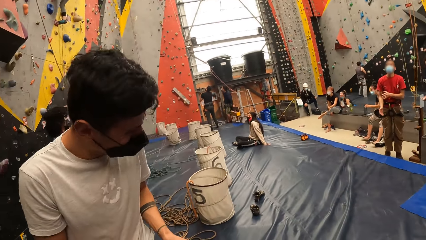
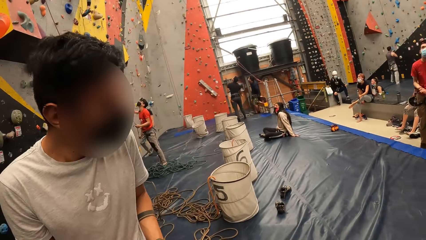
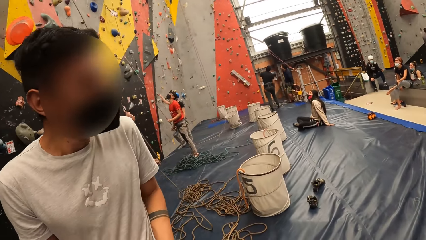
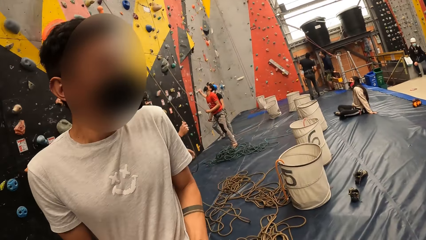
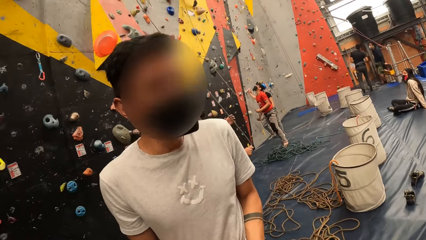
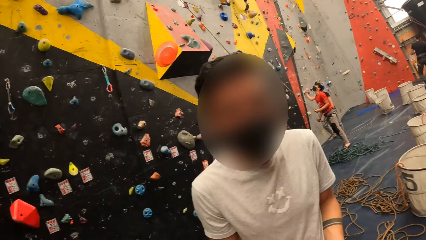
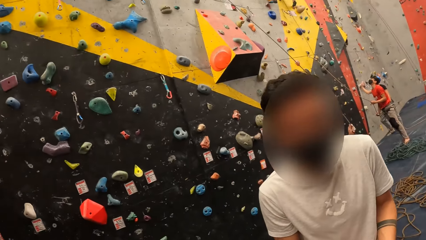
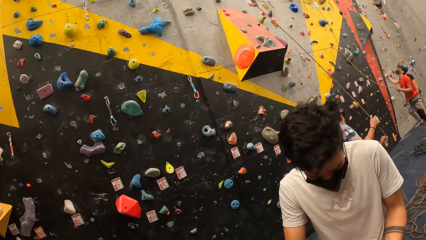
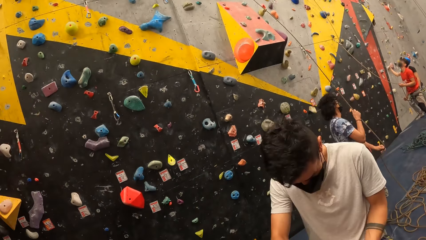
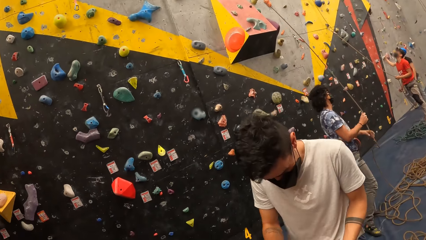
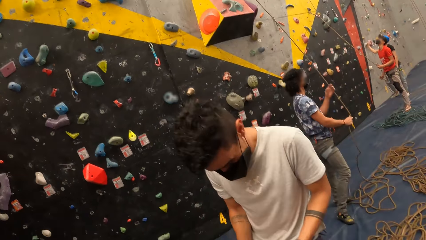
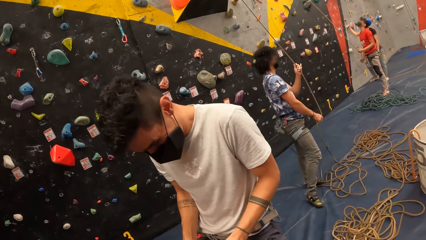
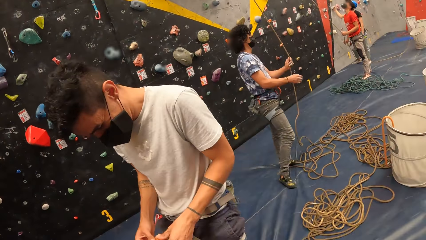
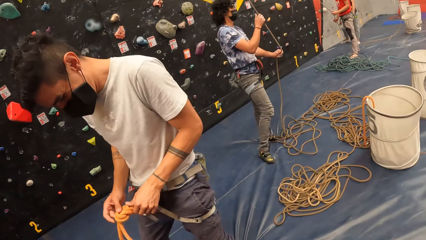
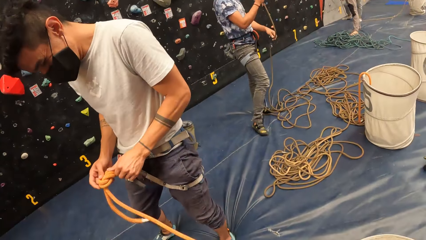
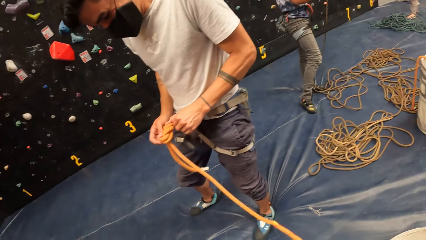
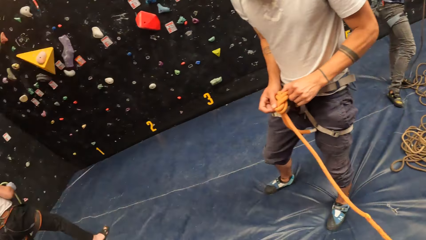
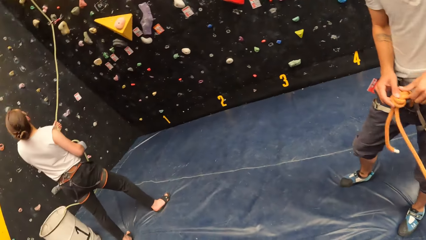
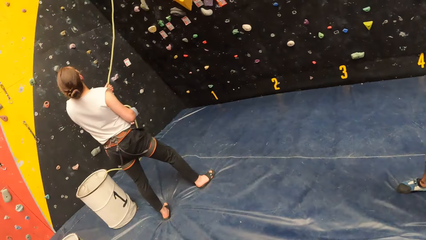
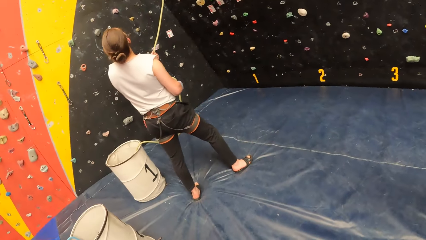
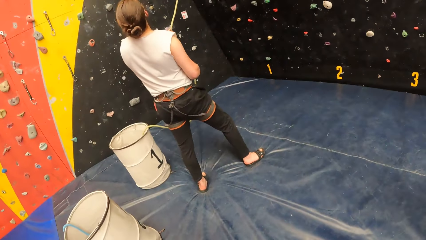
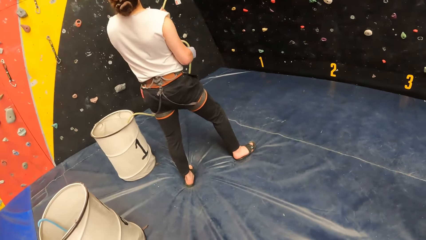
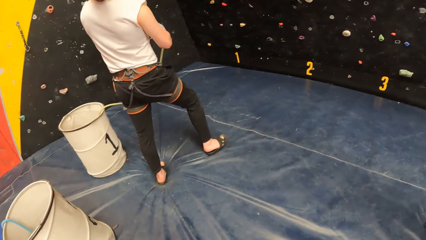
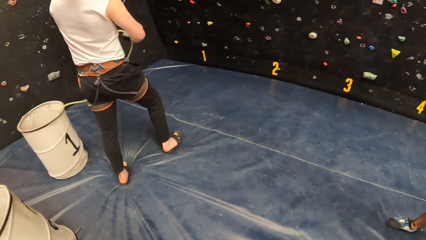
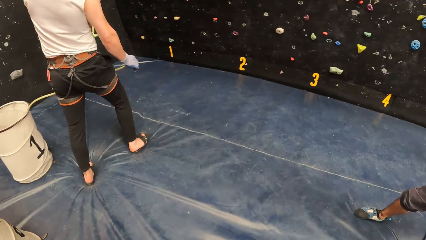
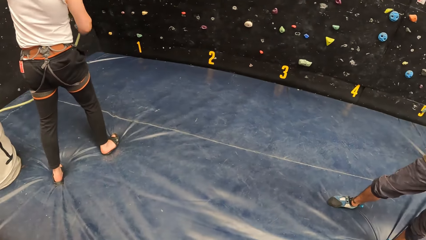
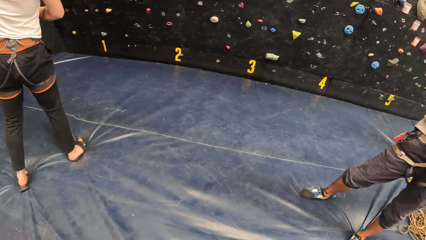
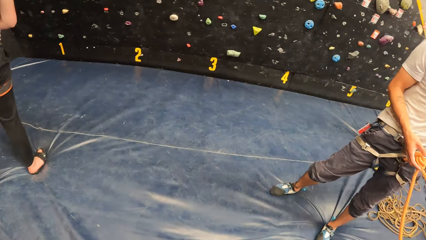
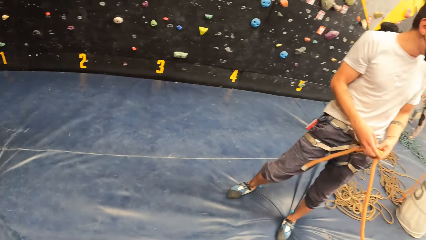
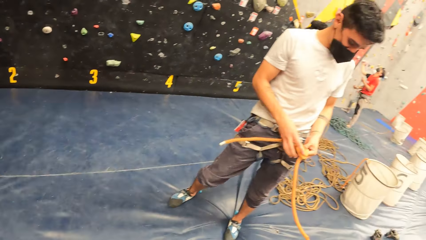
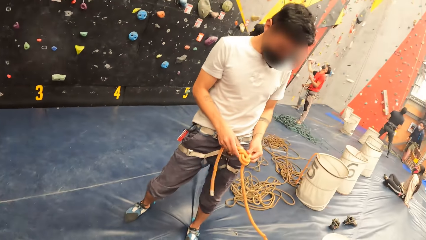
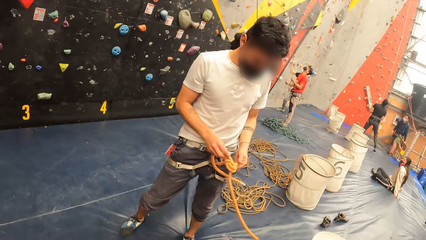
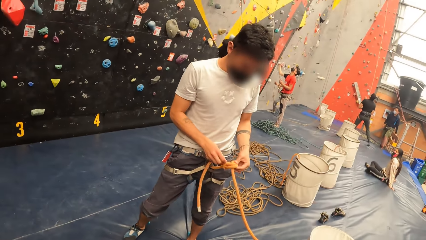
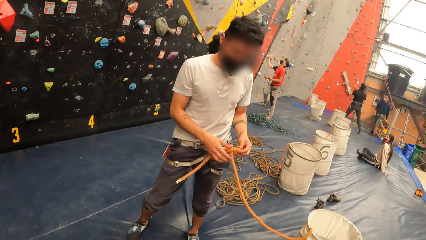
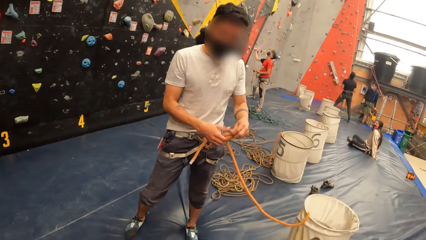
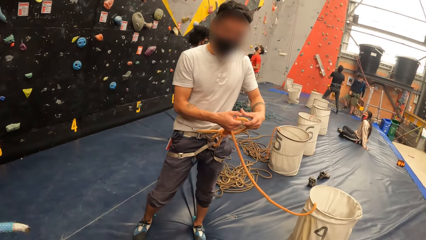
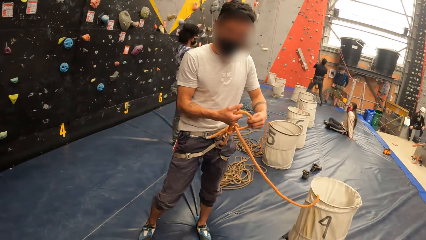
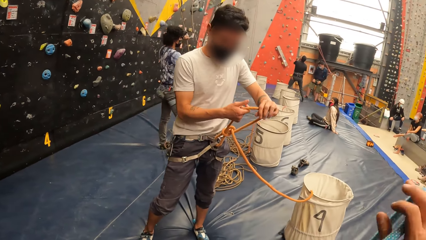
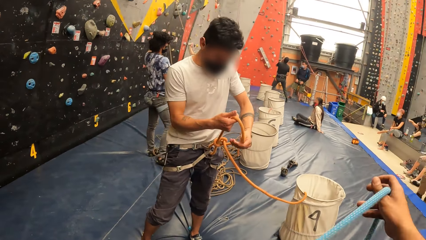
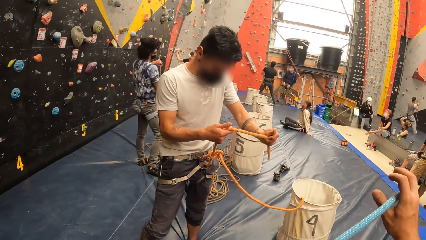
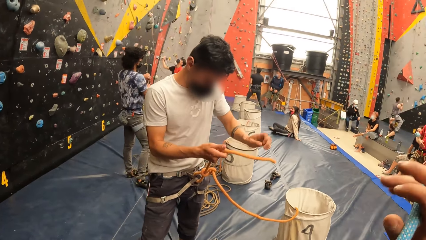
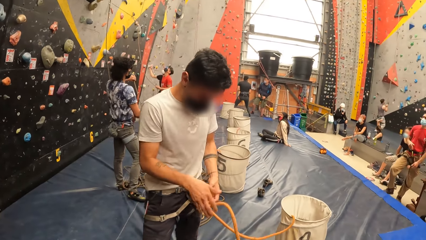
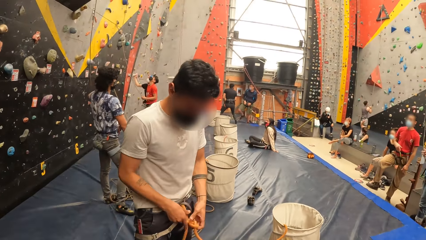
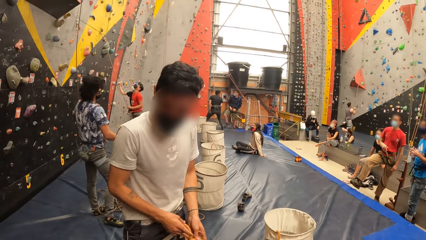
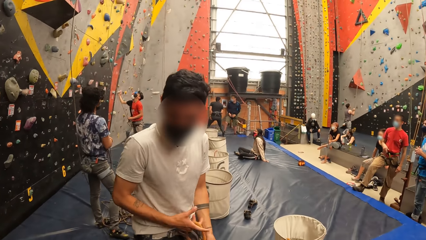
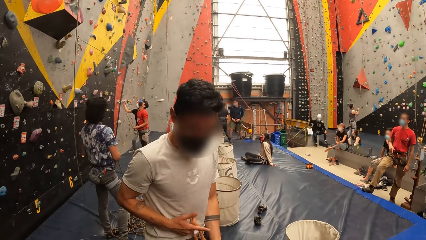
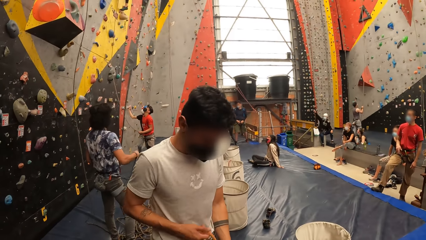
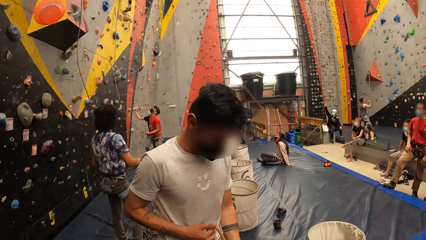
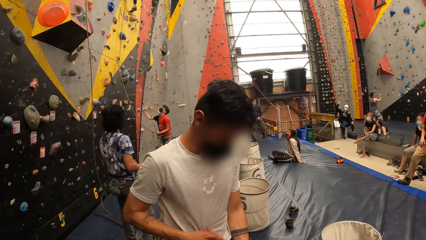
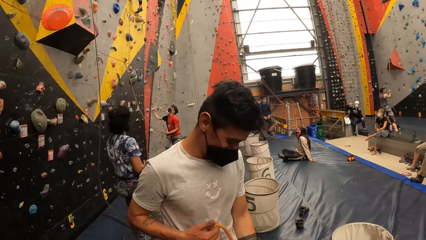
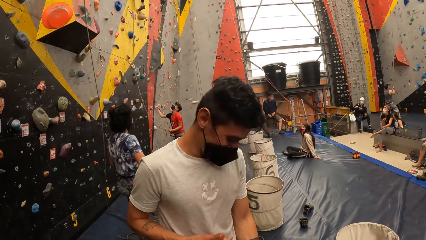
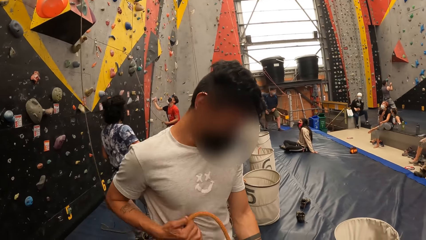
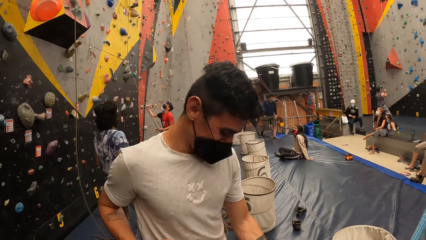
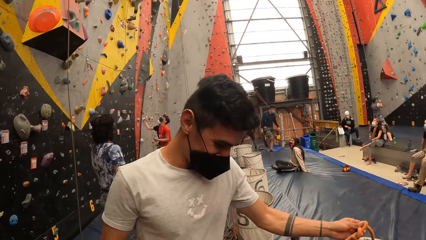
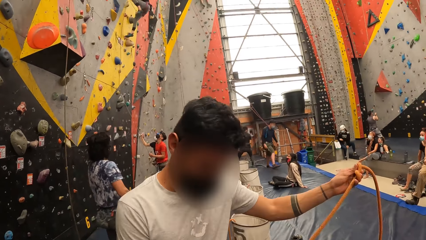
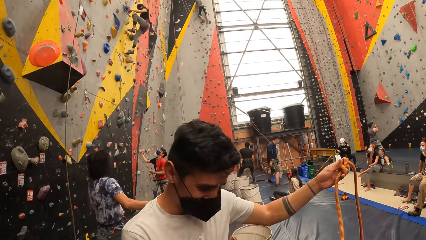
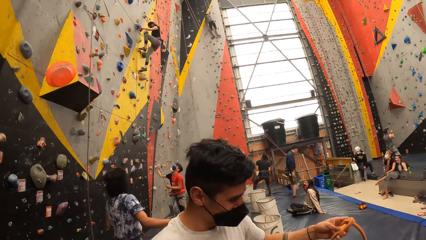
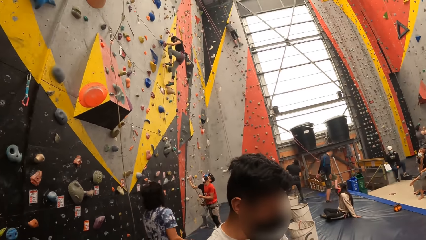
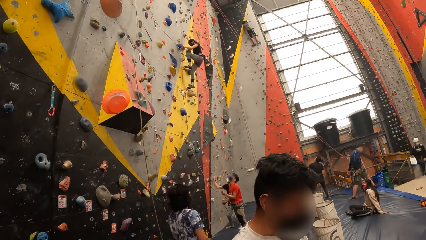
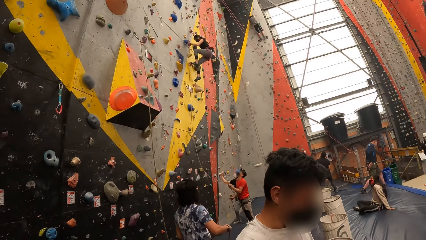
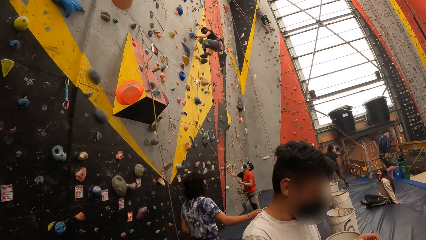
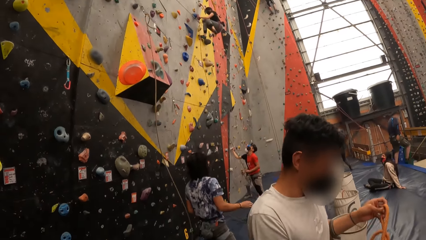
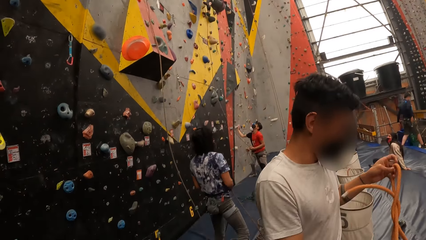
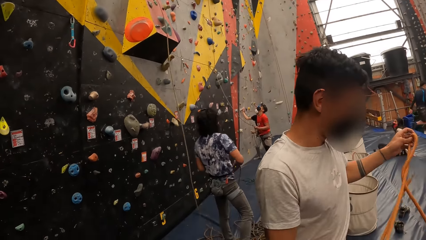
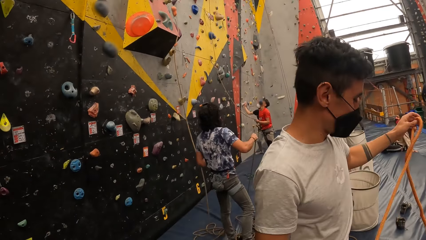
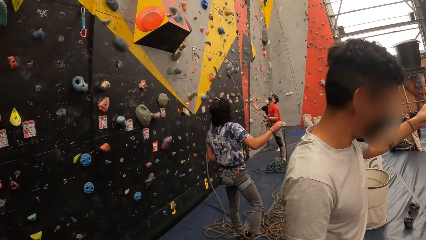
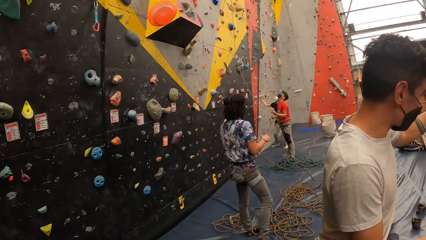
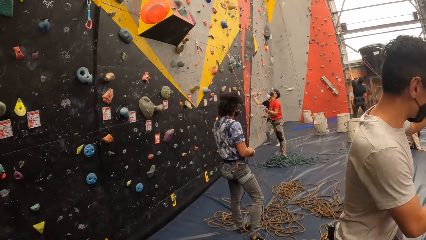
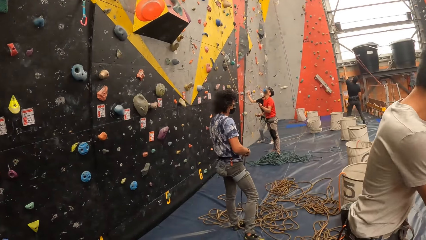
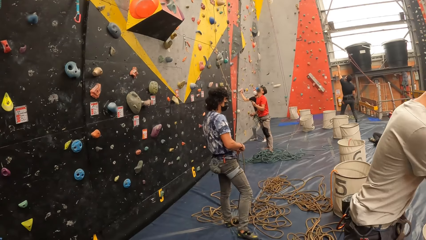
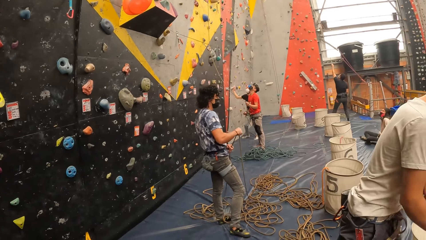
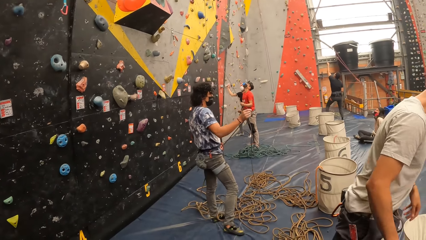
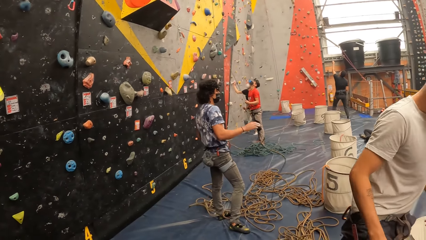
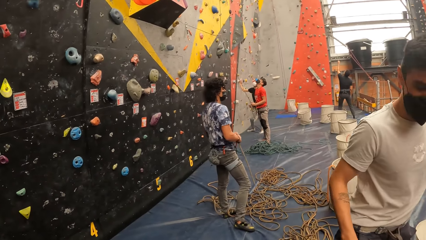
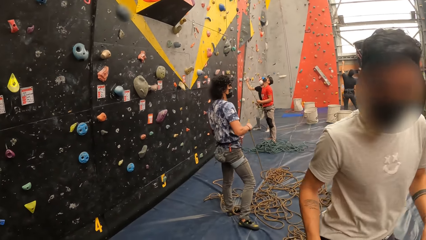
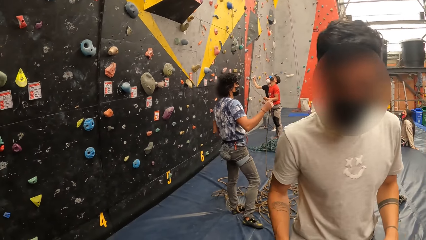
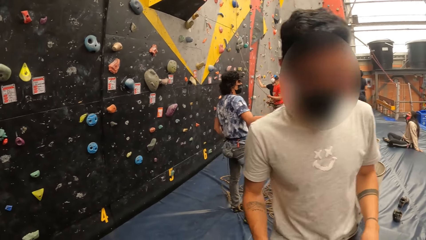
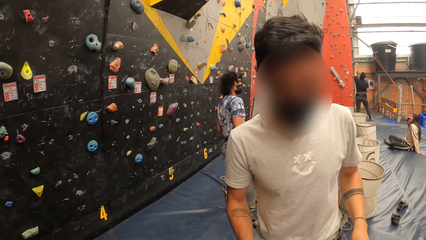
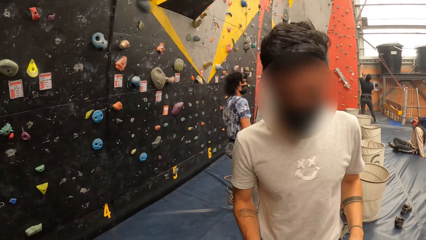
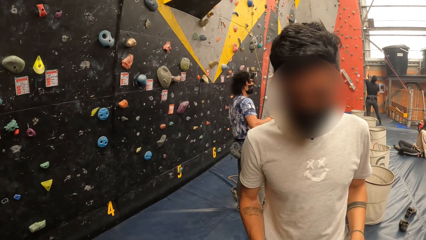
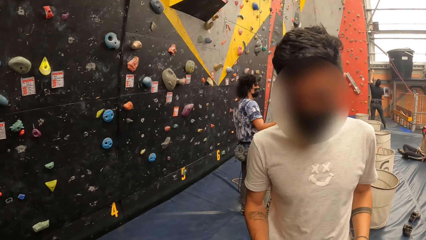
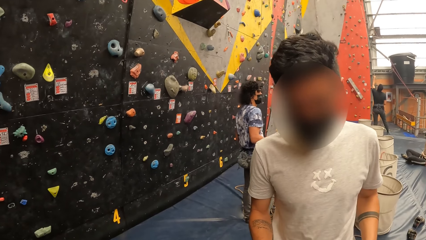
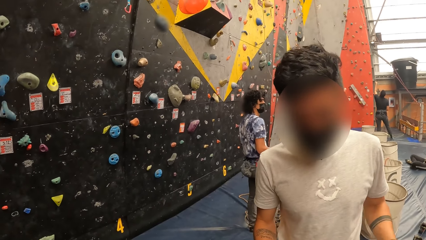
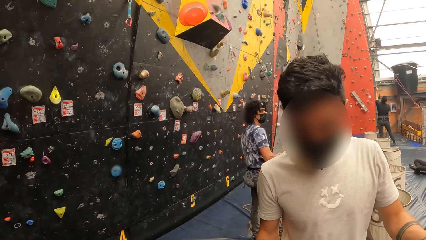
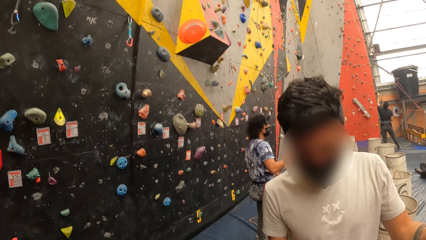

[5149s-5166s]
A man looks down. The man holds a rope. The camera wearer looks around. The man unties the rope. The camera wearer unties the rope. The man itches the stomach. The man holds the rope. The man stretches the rope. The man moves aside. The man stands beside the camera wearer.
